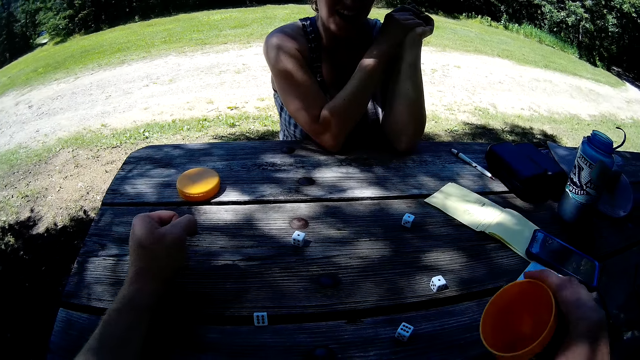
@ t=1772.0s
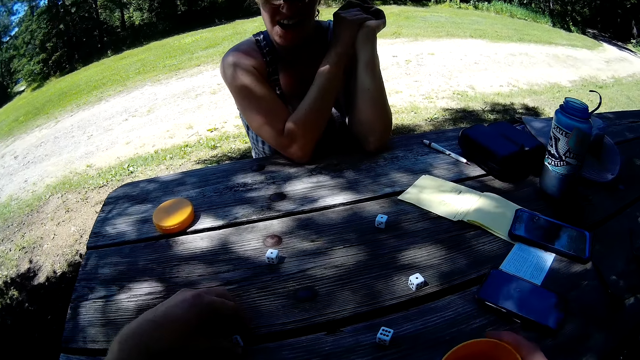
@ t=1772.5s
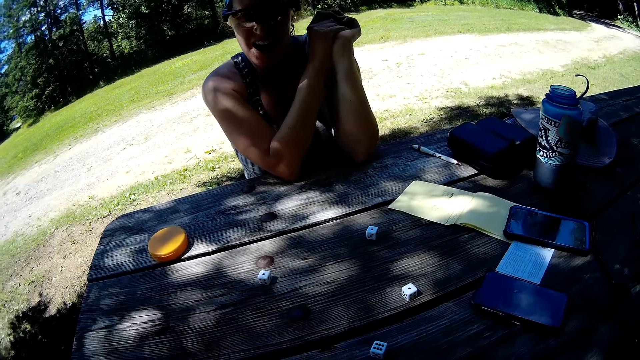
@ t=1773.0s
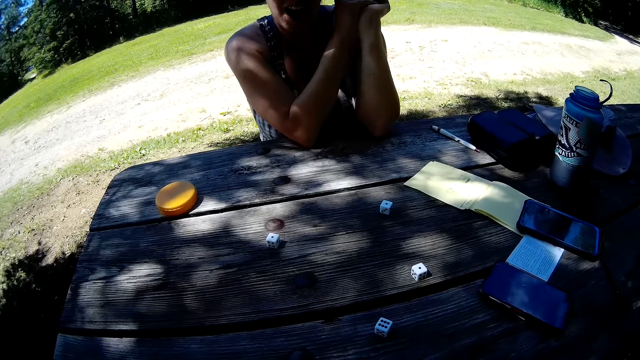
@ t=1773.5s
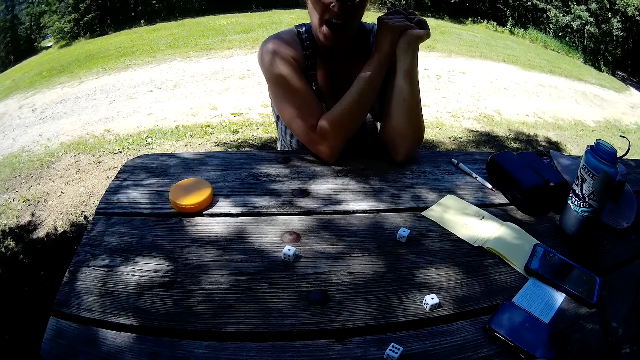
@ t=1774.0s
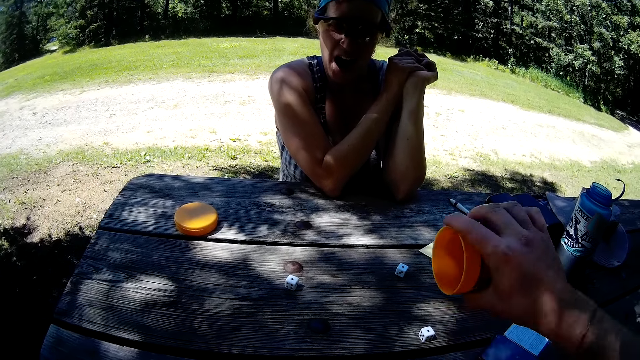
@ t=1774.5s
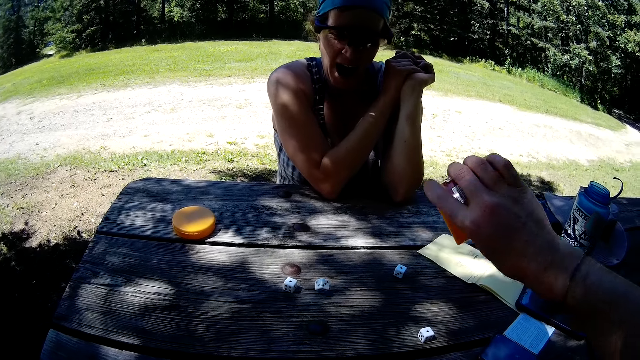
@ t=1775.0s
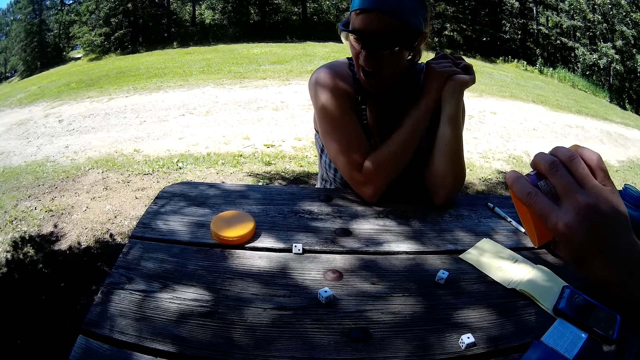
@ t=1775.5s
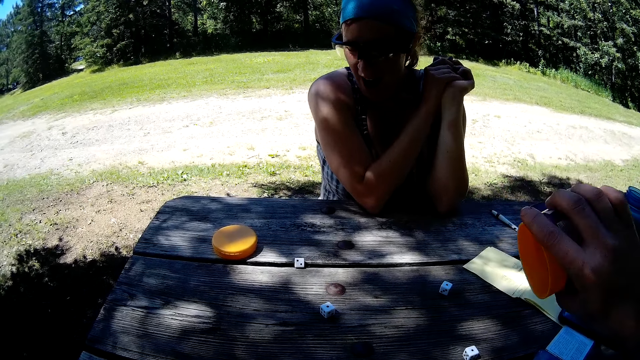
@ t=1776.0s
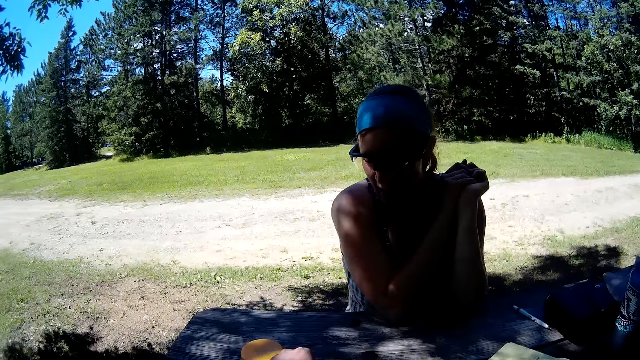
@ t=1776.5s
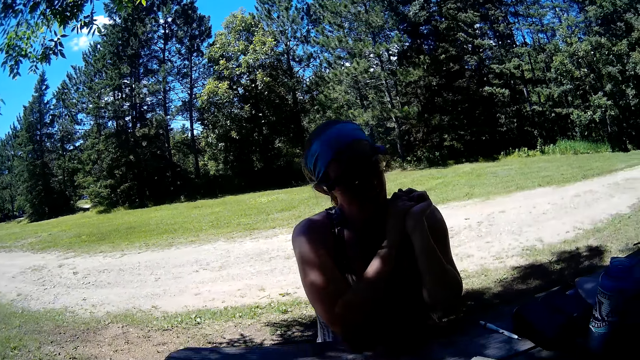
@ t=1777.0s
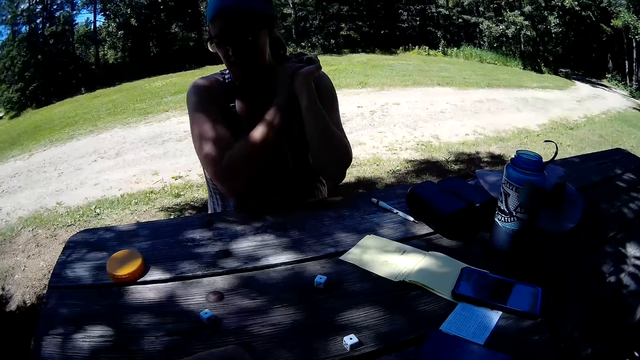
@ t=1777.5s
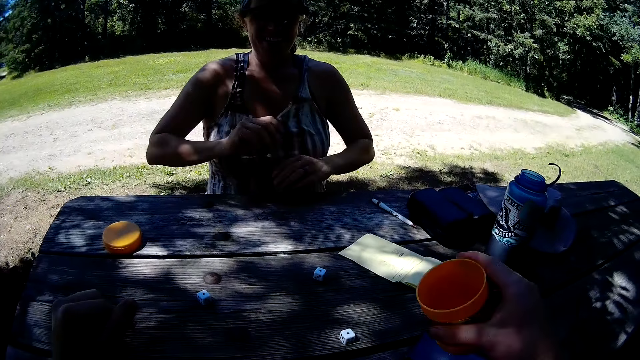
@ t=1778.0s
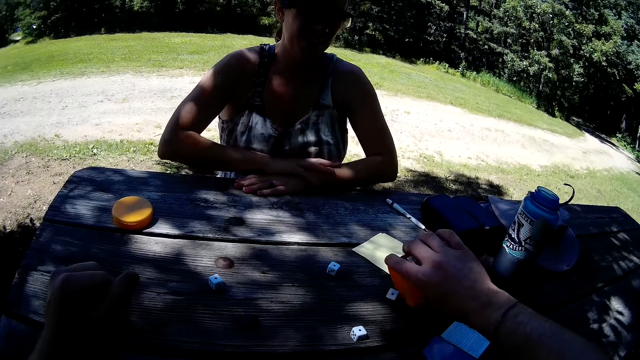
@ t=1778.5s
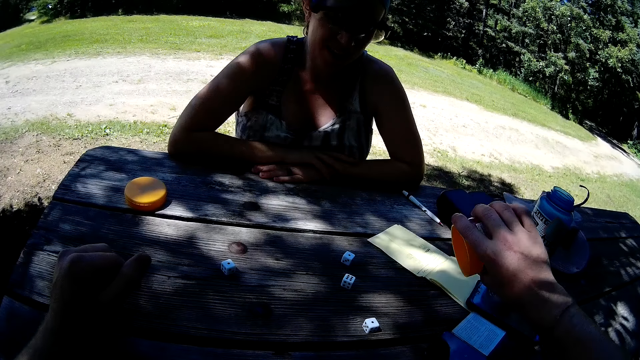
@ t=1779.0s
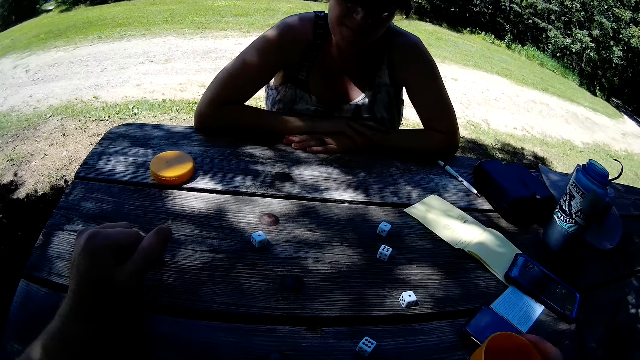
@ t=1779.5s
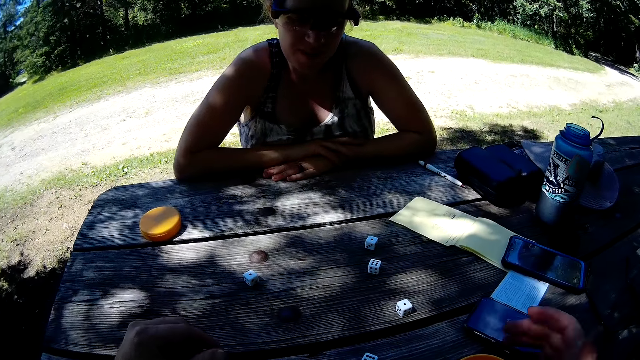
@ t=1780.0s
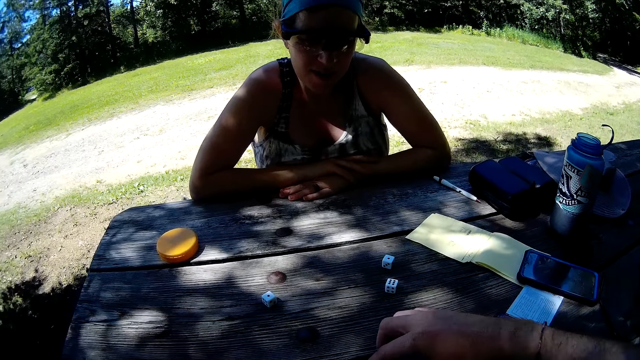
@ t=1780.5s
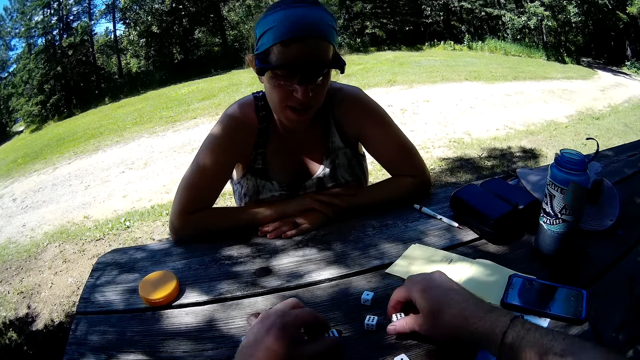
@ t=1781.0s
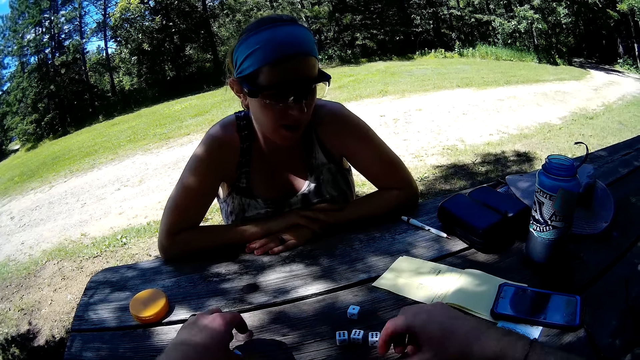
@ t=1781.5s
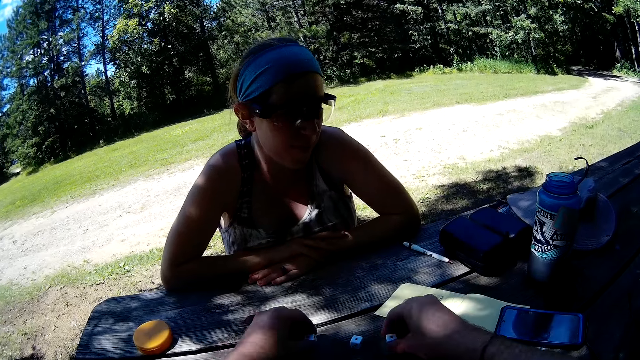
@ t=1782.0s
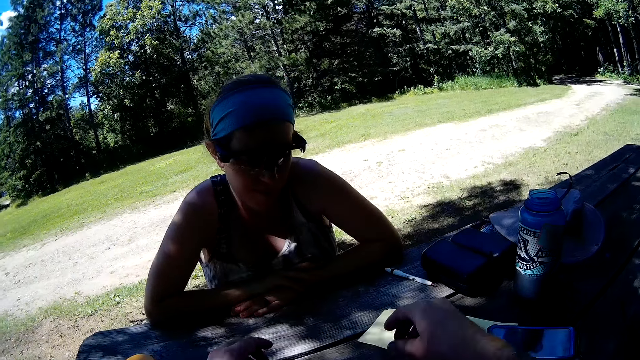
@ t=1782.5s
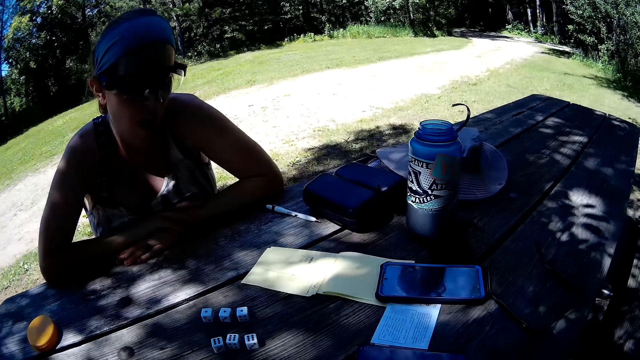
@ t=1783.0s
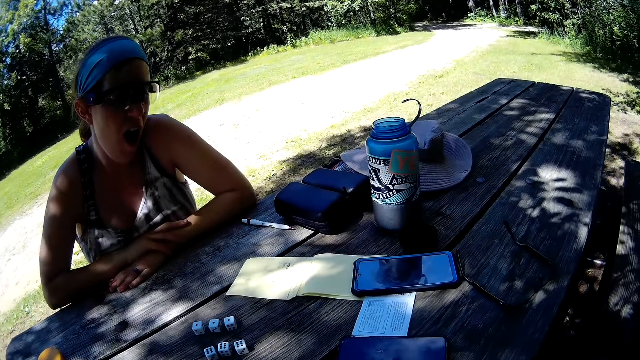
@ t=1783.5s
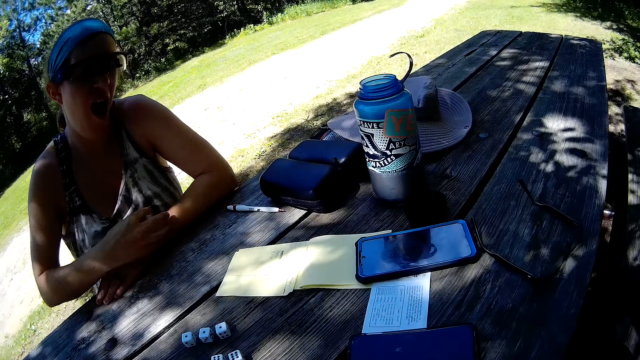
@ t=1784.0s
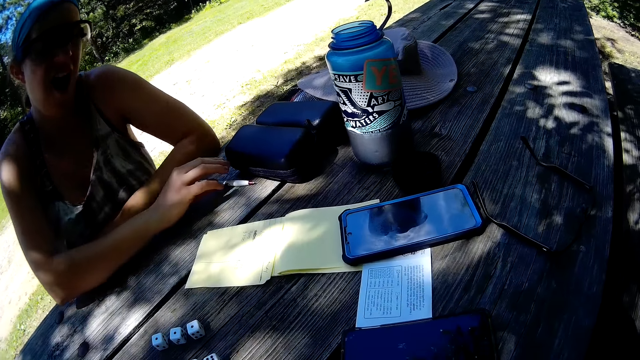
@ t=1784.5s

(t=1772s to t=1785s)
The camera wearer puts a die into the container. They pick the dice. They shake the container with the die. They pour the die on the table. They pick the die from the table. They put the die into the container. They shake the container with the die. They pour the die on the table. They place the container on the table. They move two dice on the table. They pick the dice. They move another two dice on the table.

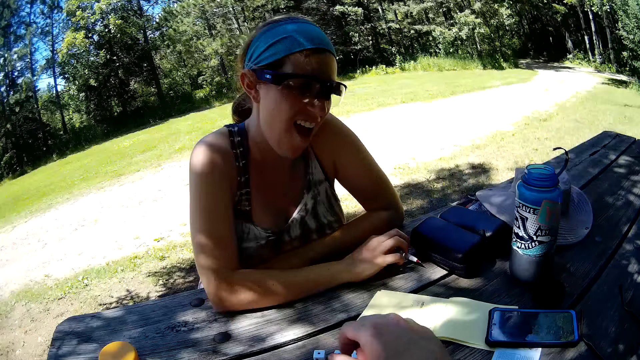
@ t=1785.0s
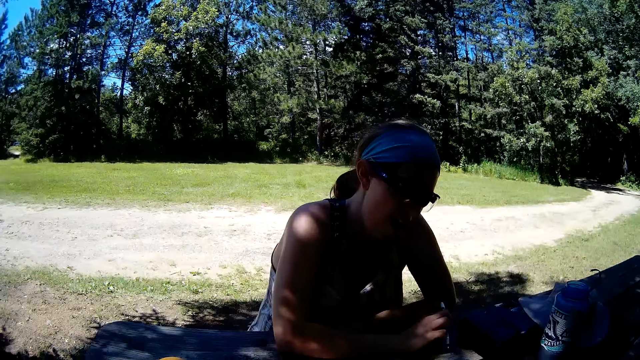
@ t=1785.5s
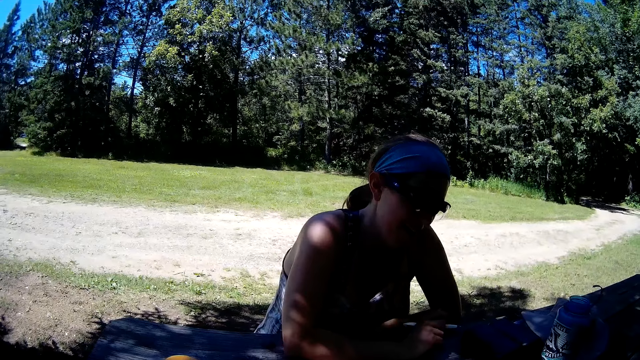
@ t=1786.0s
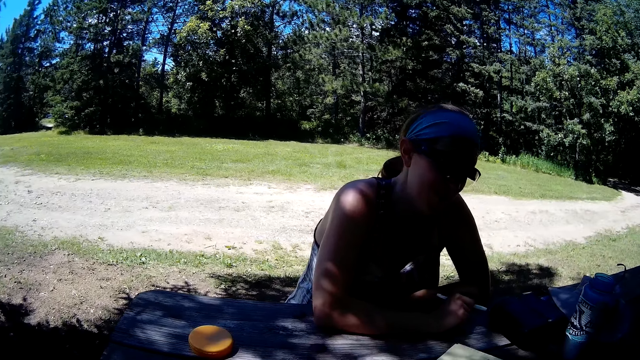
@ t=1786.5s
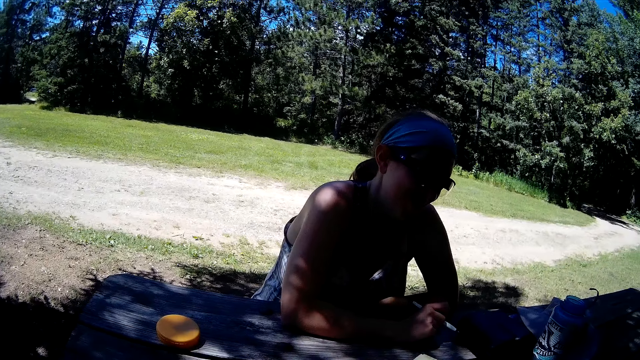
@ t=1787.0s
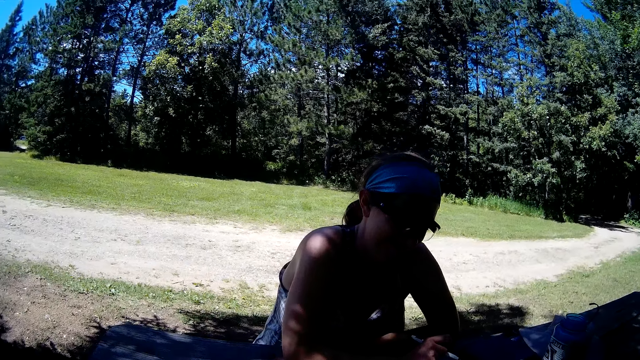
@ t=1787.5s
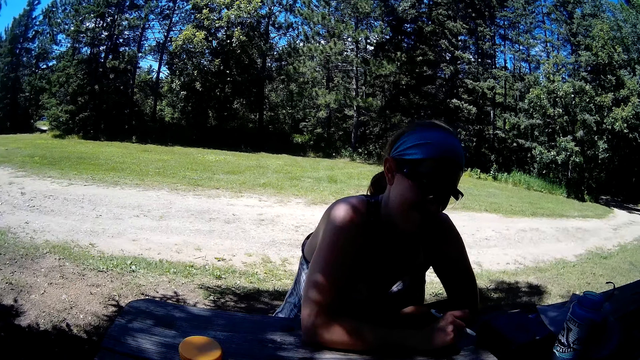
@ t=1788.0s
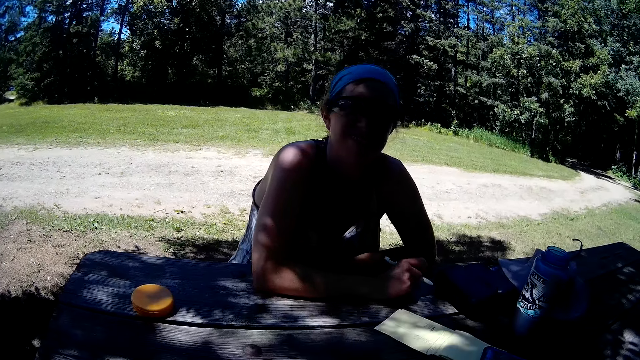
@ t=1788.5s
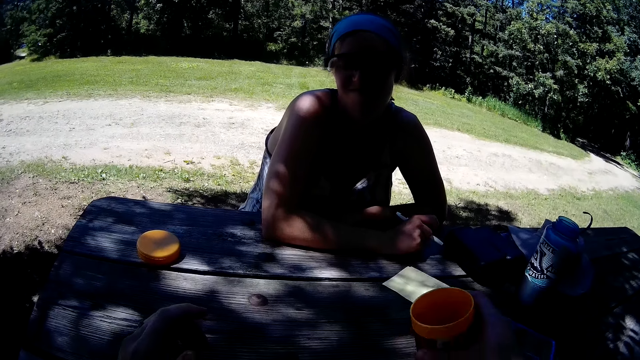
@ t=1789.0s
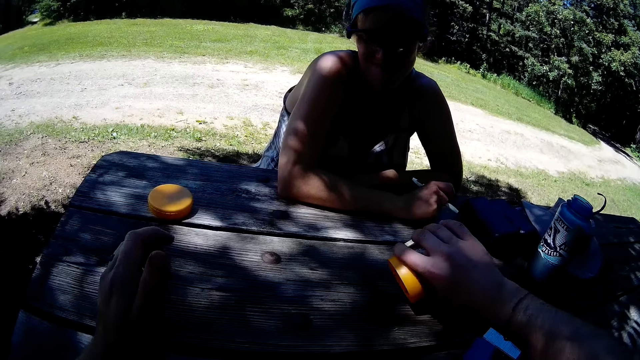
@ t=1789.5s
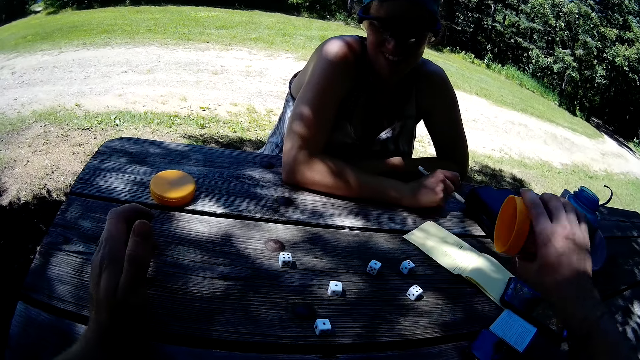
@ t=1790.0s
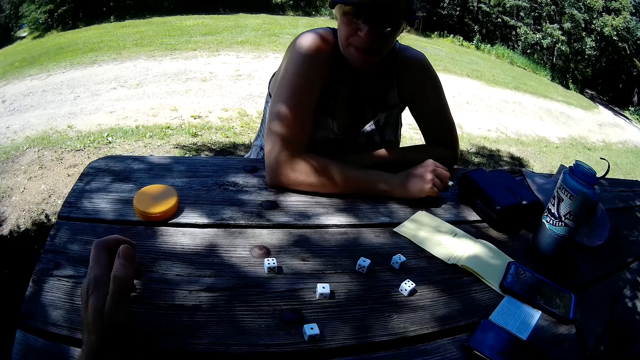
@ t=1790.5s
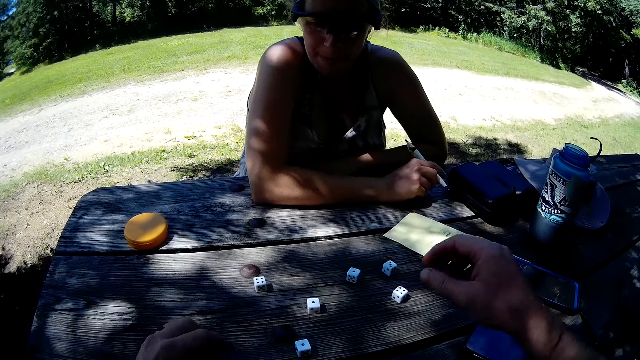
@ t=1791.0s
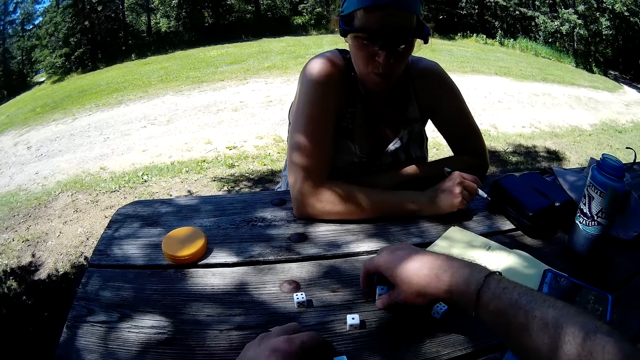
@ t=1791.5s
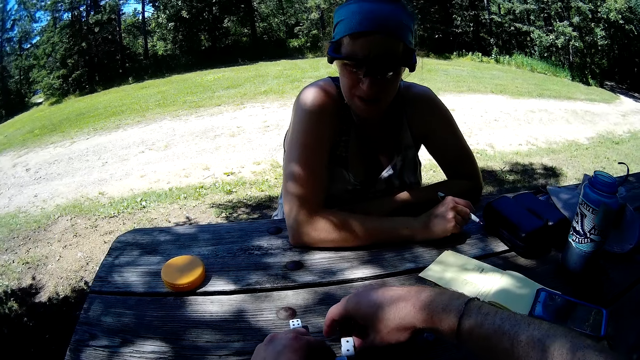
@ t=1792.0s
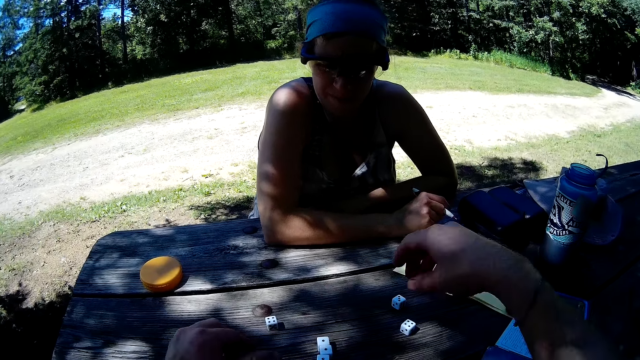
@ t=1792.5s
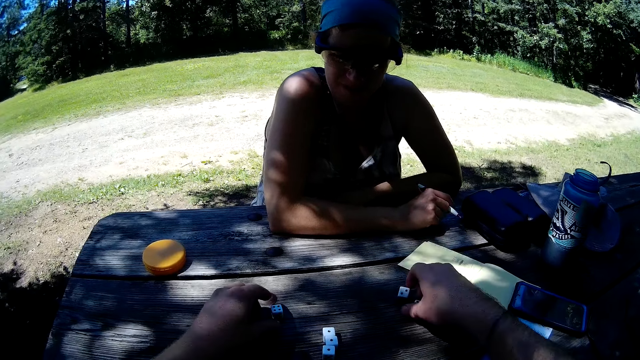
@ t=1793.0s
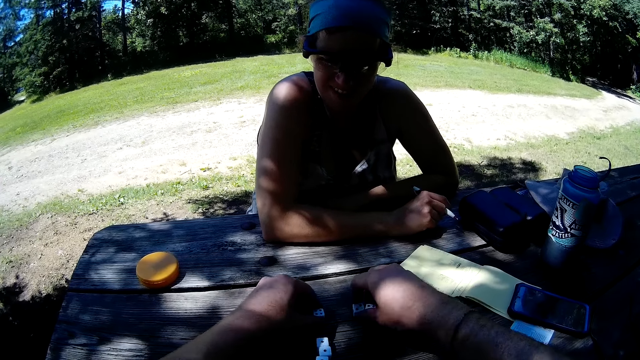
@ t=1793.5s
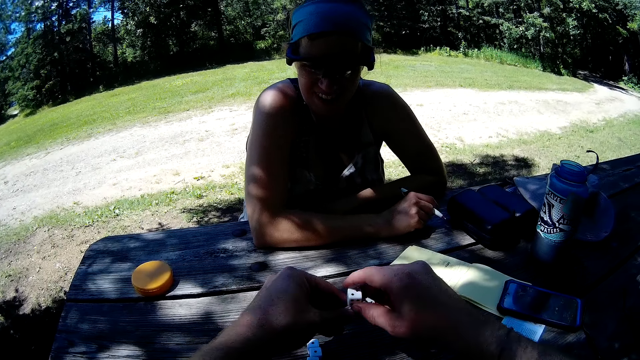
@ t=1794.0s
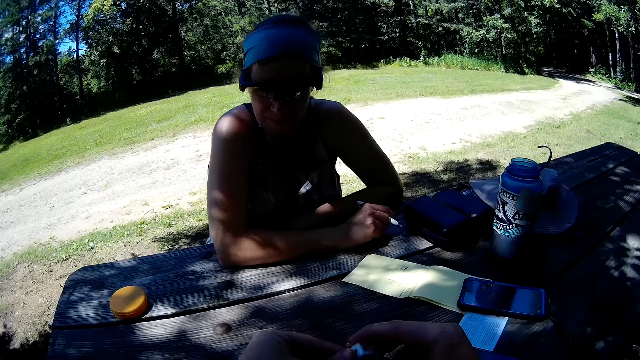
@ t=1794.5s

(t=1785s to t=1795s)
A woman picks up the pen from the table. The camera wearer puts the dice into the container. They shake the container with the dice. They pour the dice on the table. They place the container on the table. They move two dice on the table. They pick the dice from the table.
